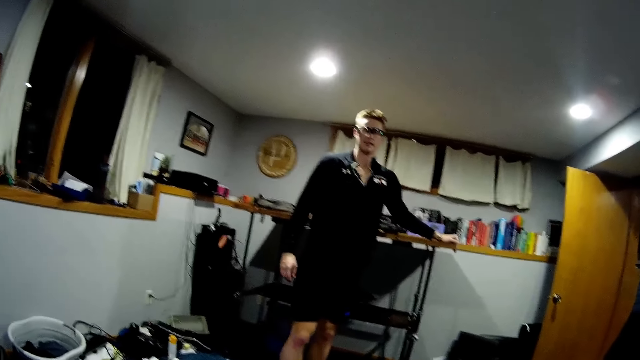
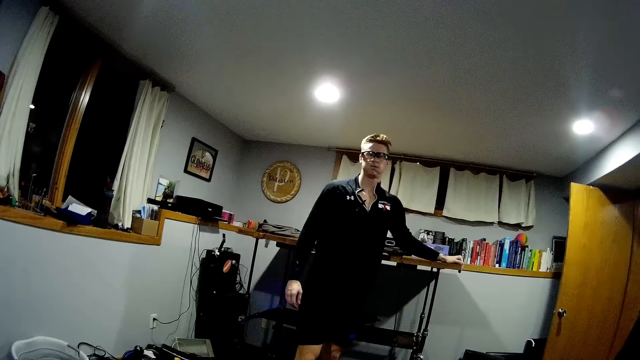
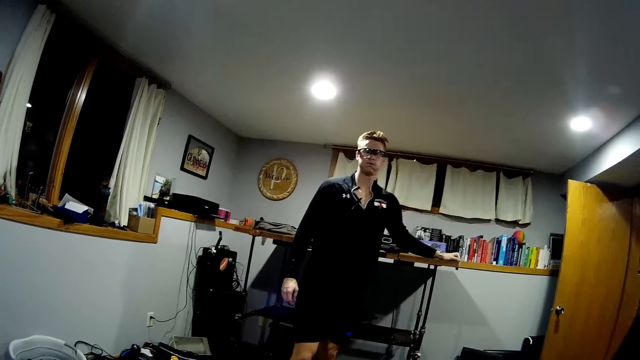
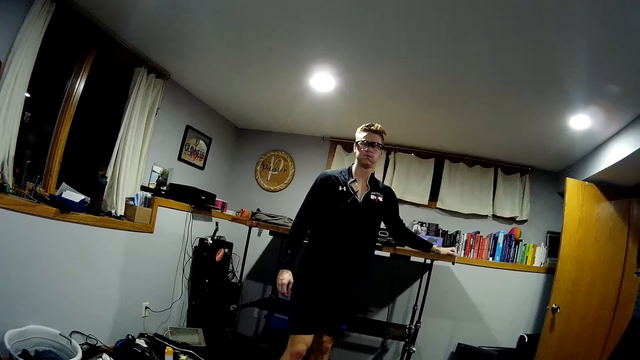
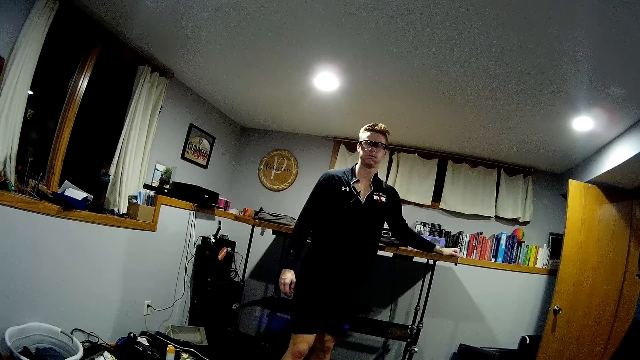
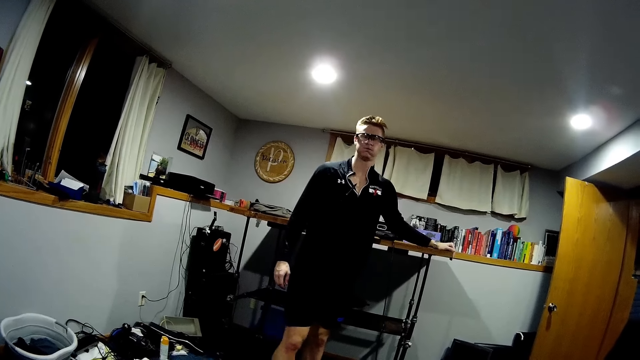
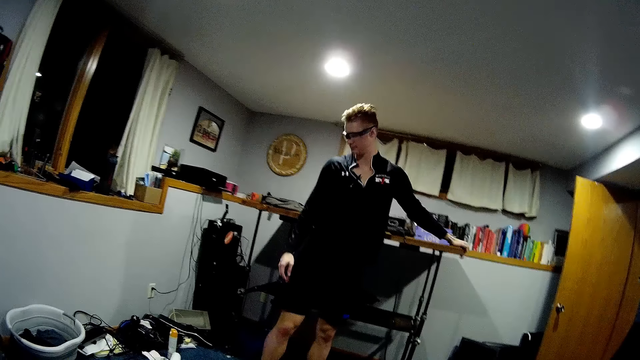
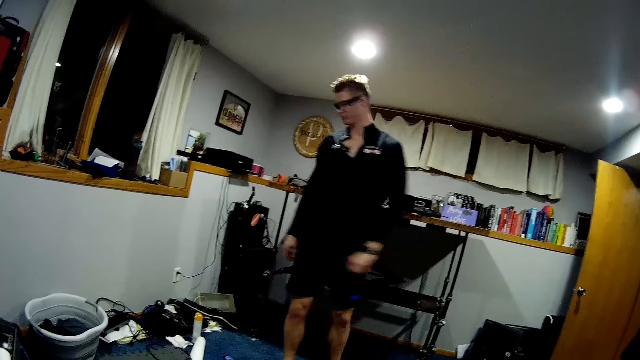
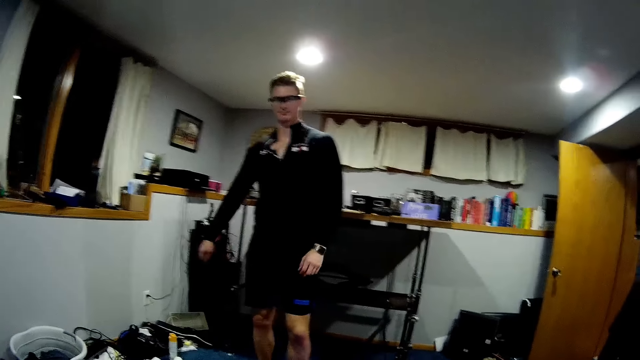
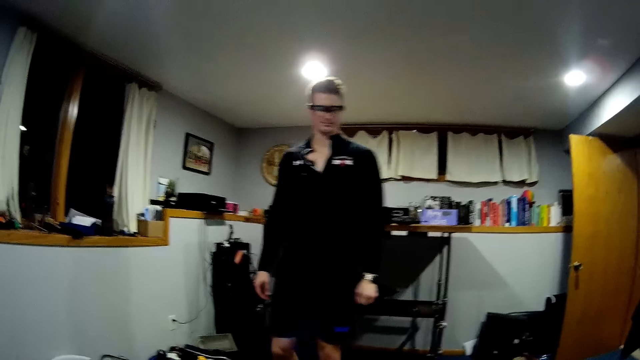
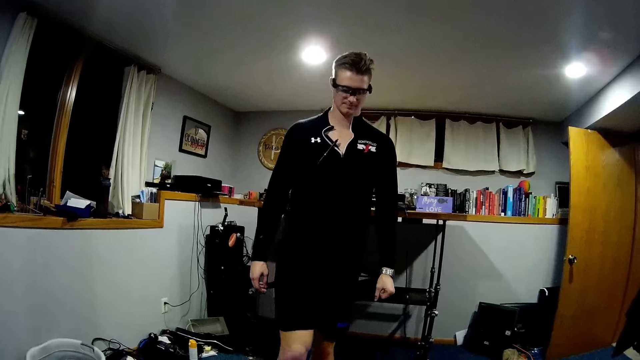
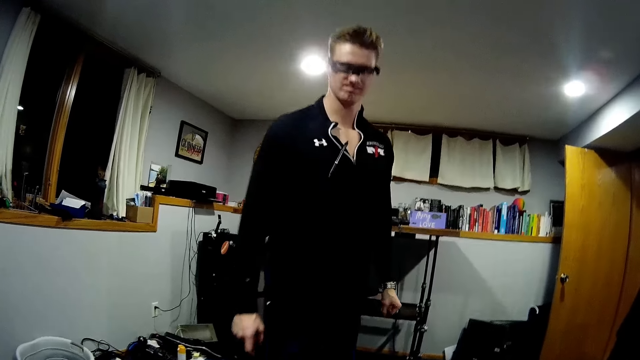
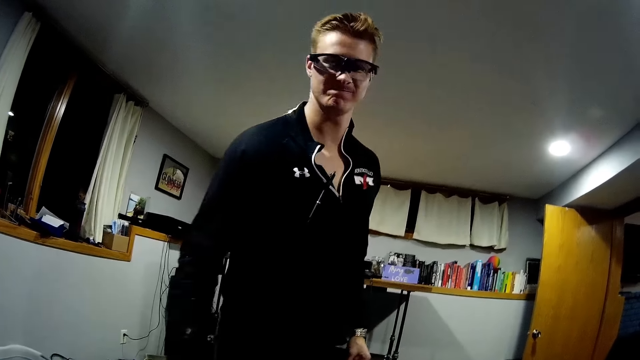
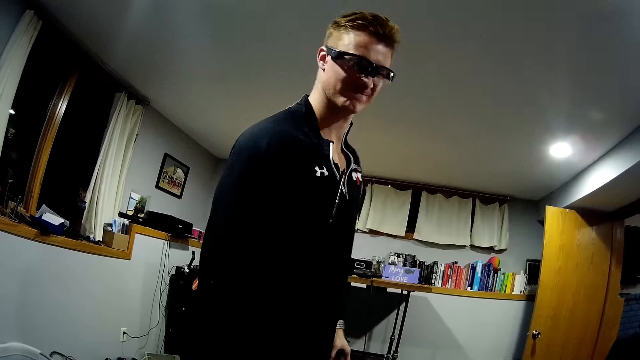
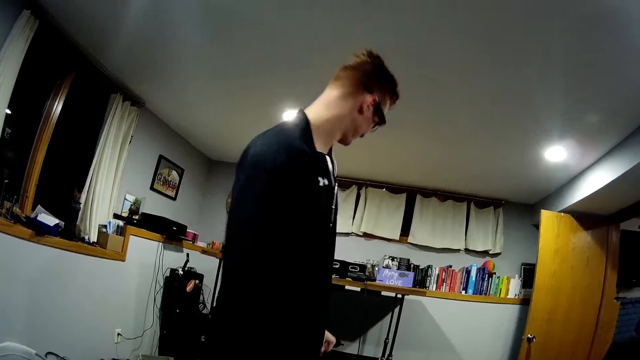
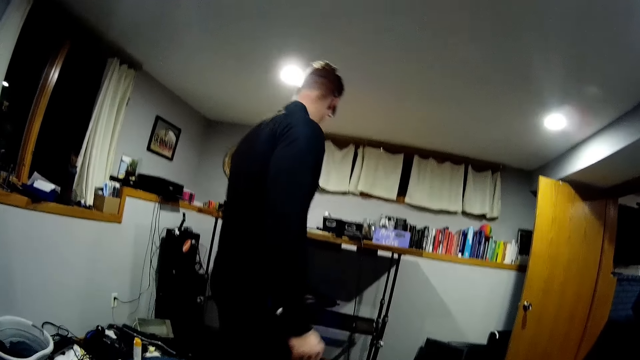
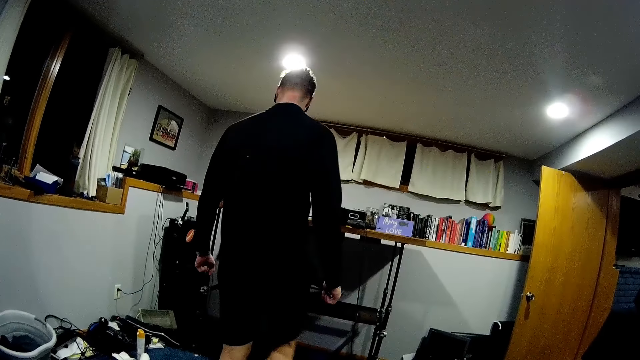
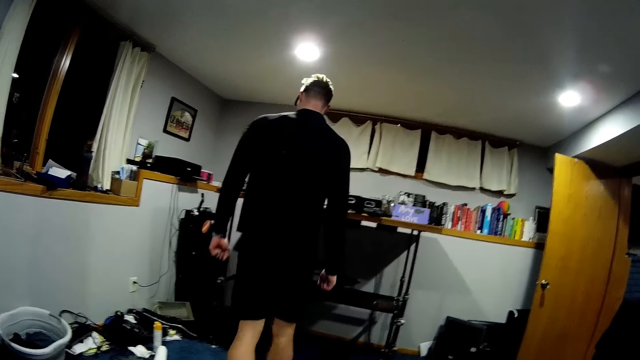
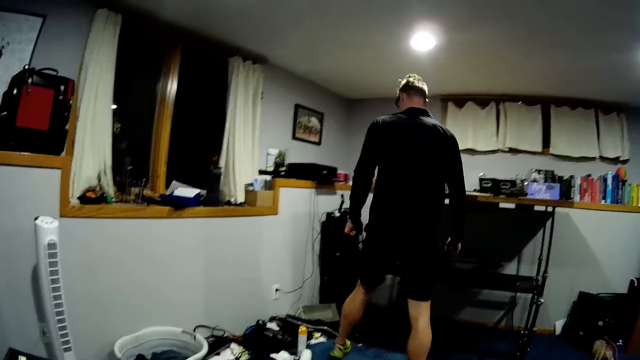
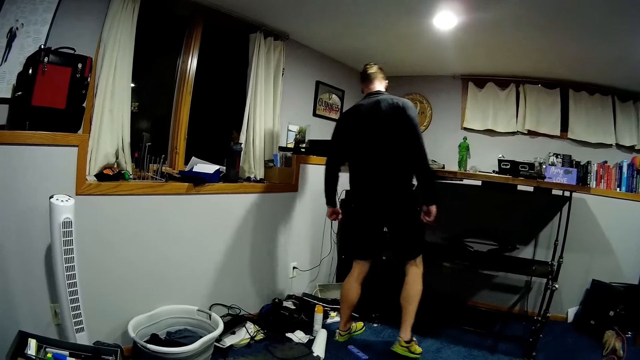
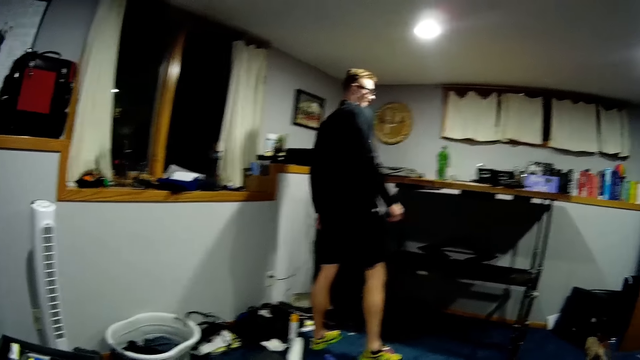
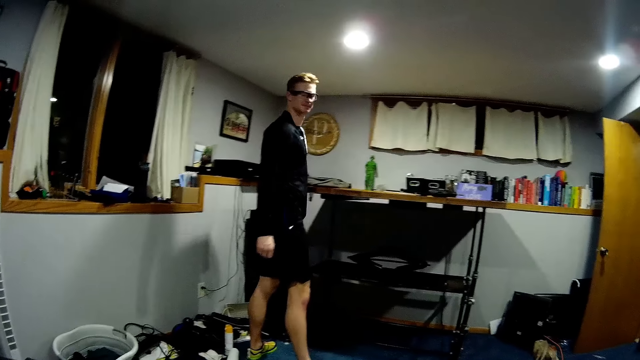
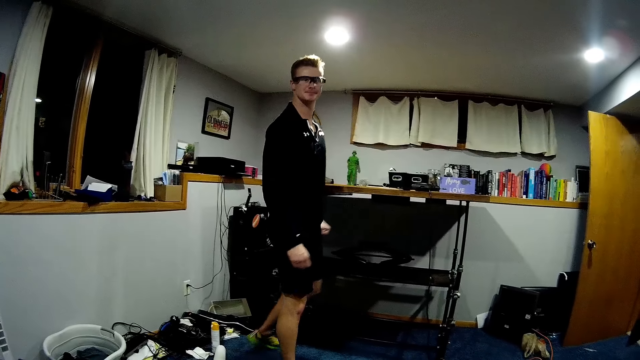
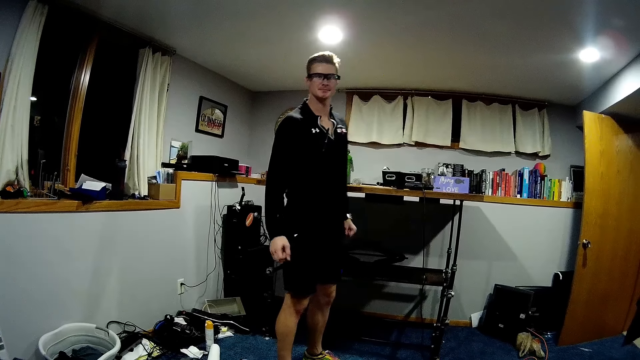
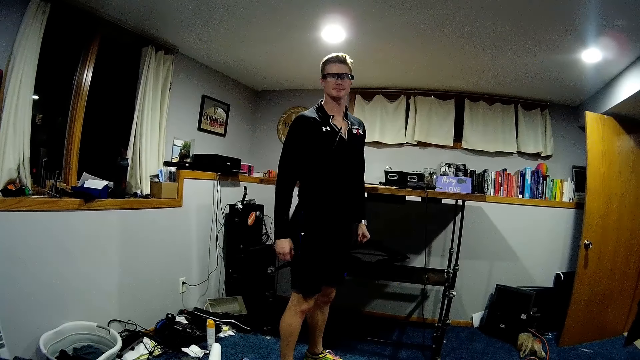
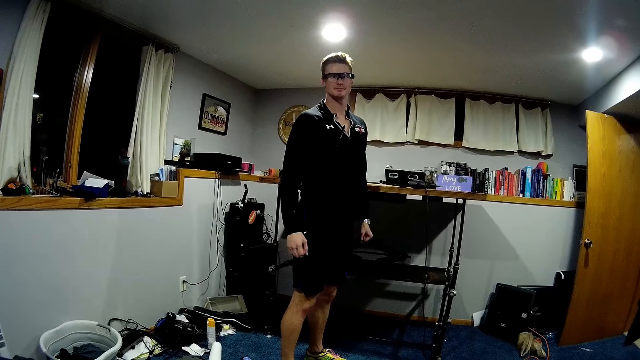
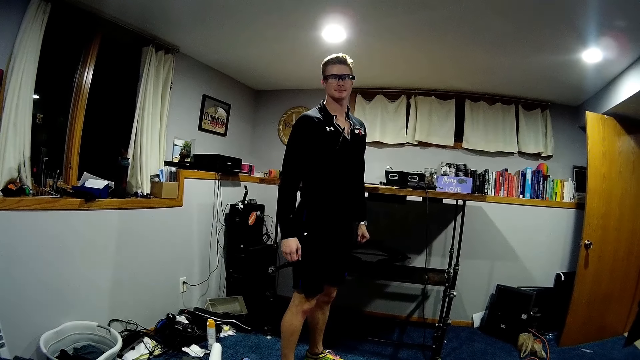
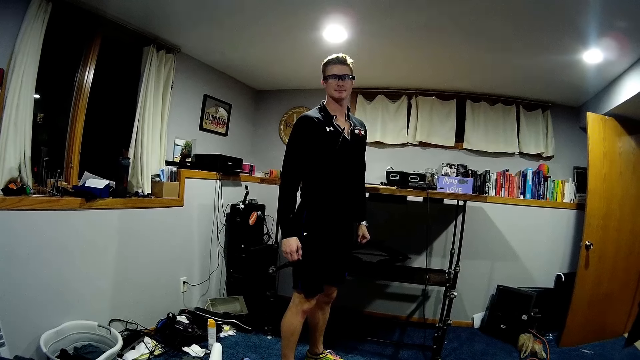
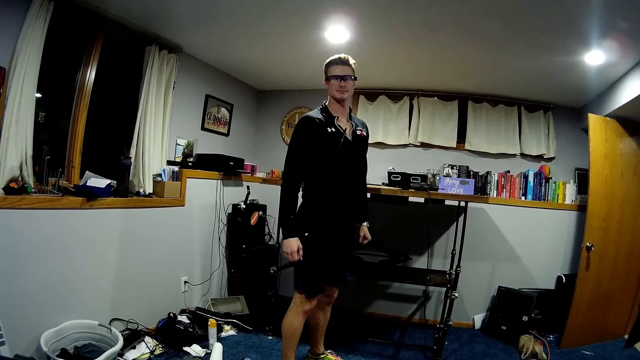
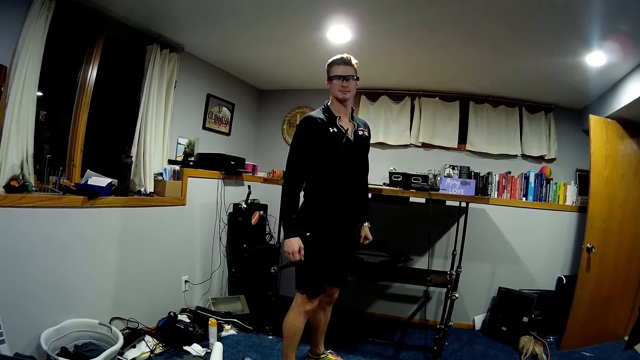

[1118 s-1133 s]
A man removes his left hand from the table. The man walks and stands.

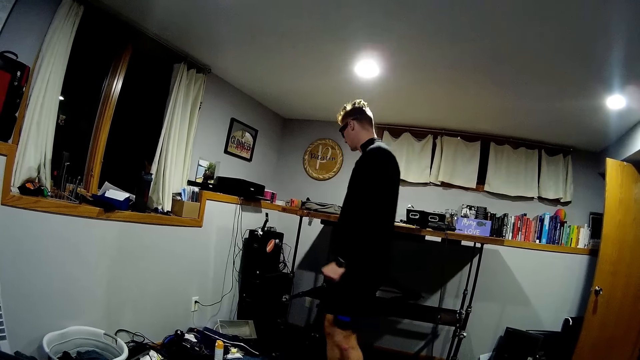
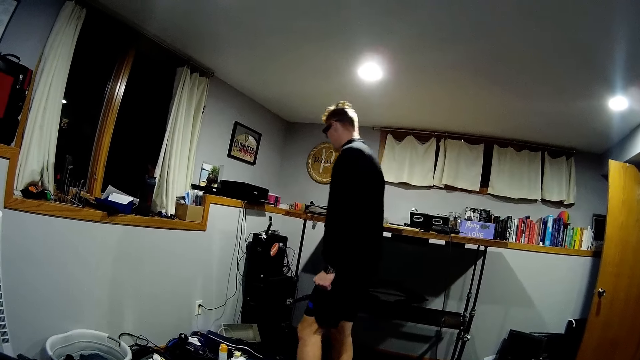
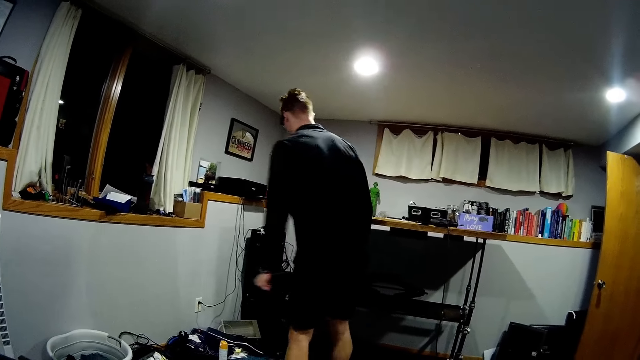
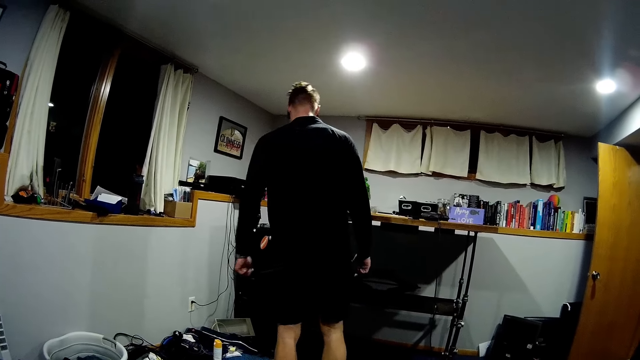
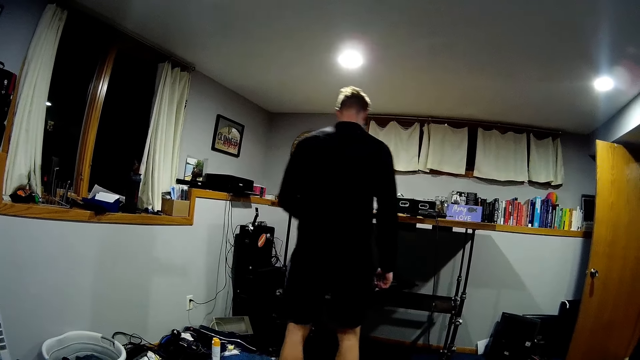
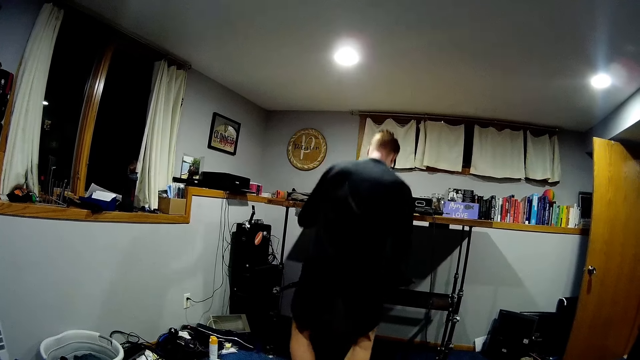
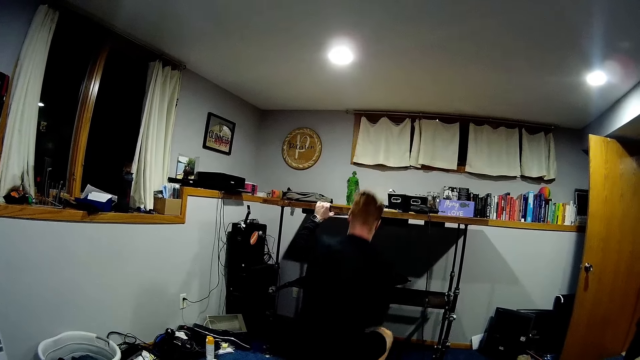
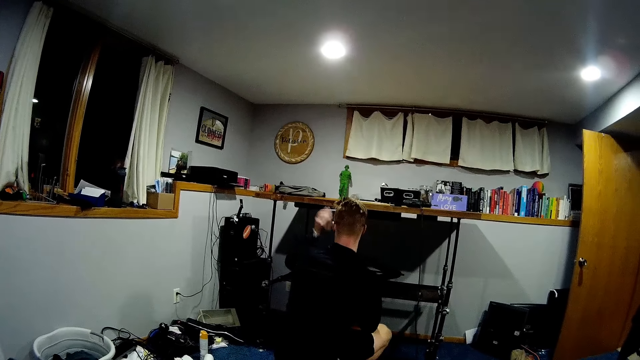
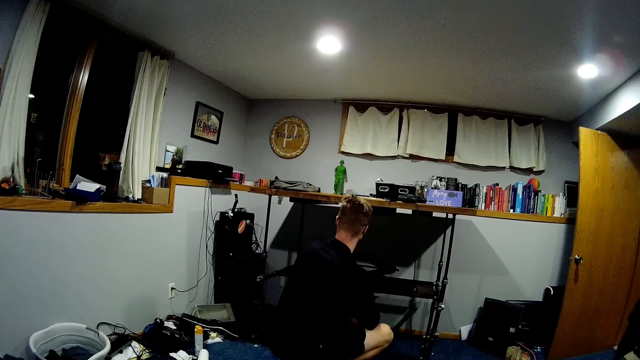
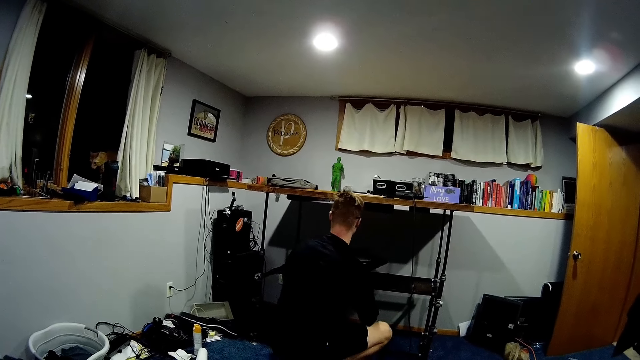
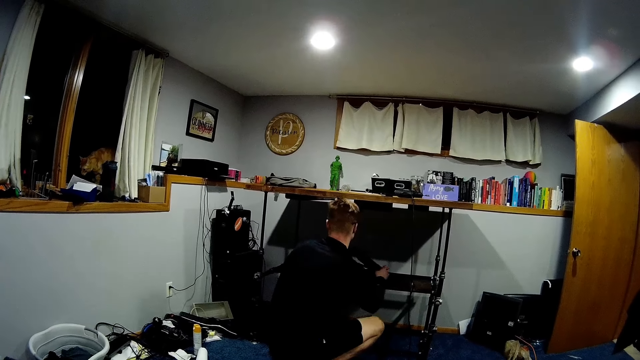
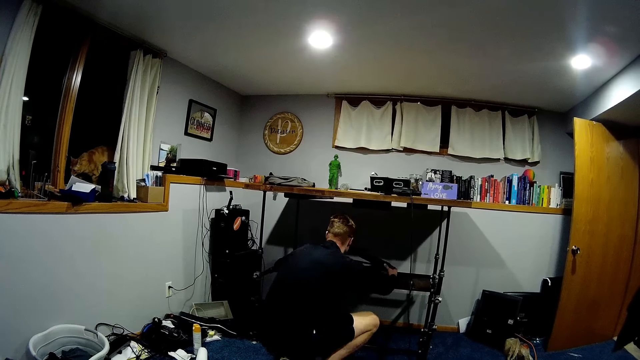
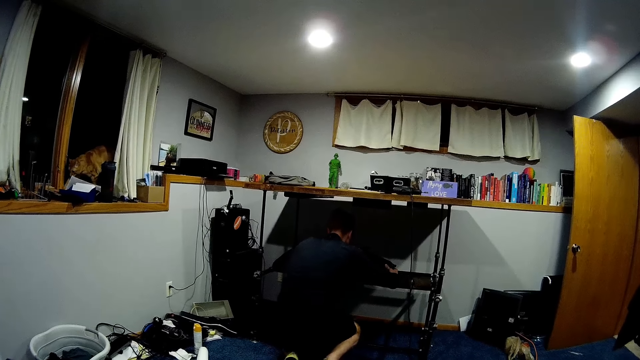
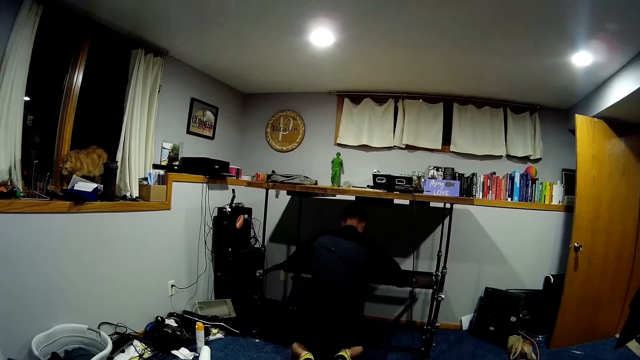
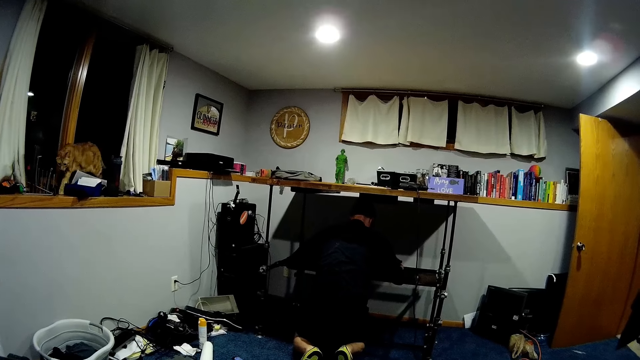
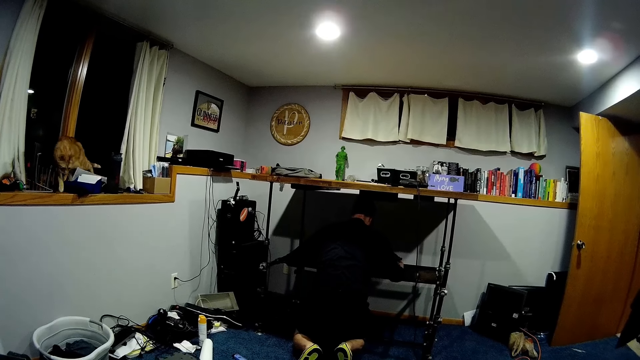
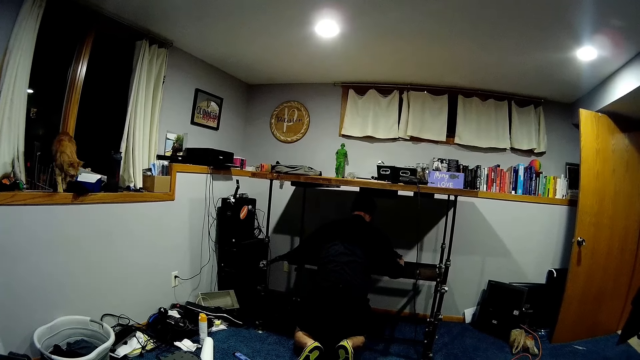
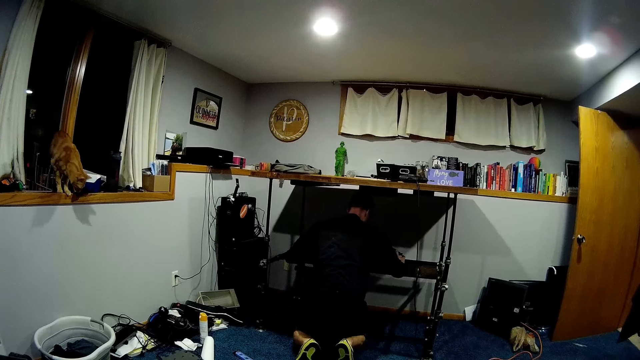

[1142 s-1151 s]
A man kneels down. The man adjusts the torque wrench on the table.
